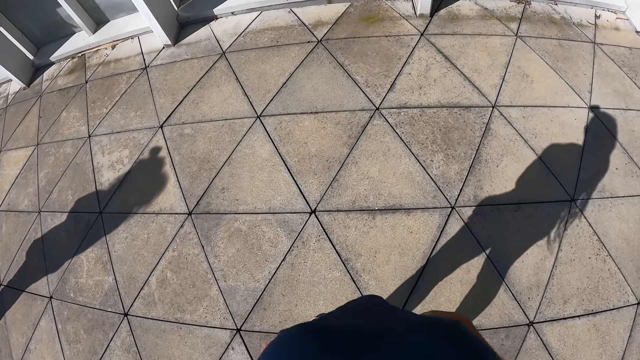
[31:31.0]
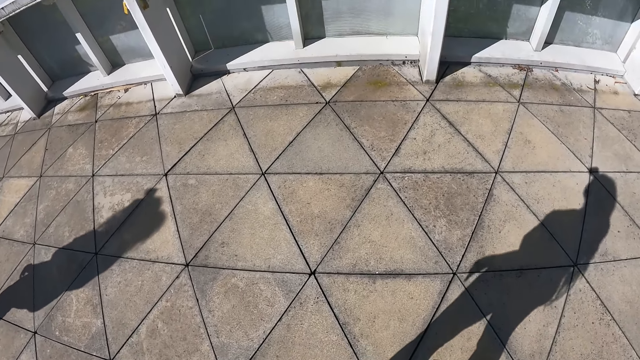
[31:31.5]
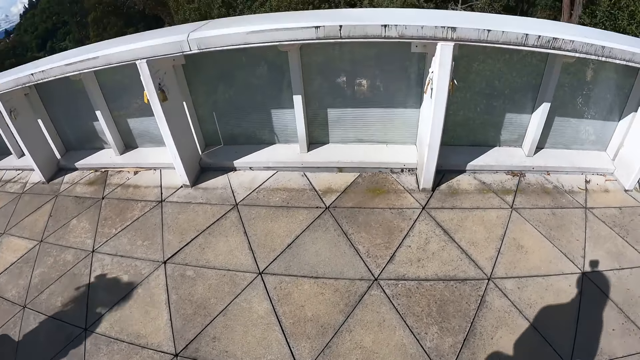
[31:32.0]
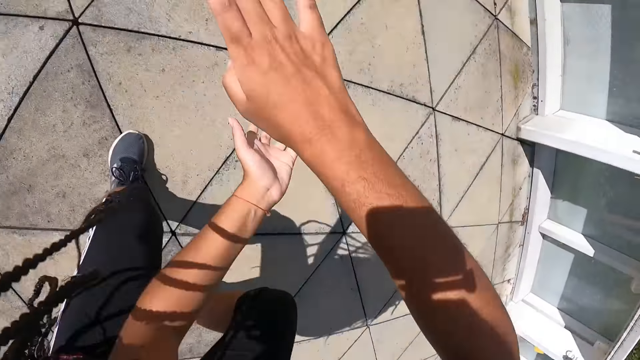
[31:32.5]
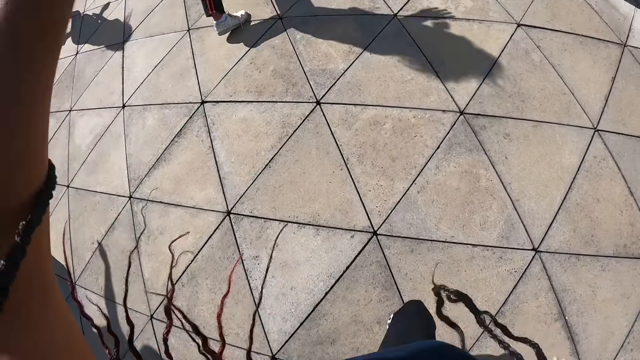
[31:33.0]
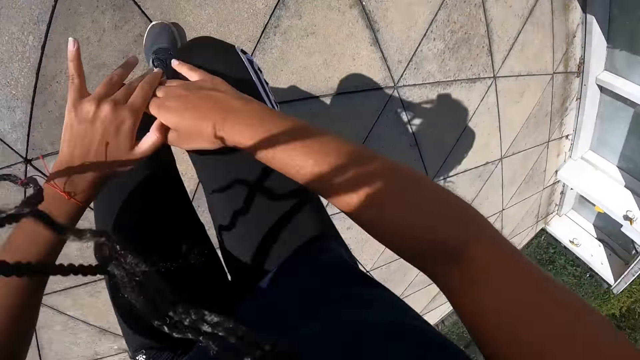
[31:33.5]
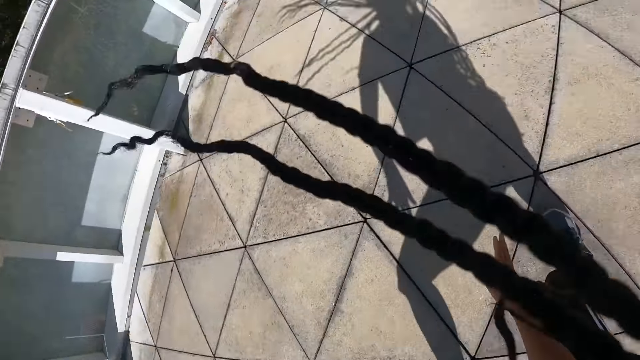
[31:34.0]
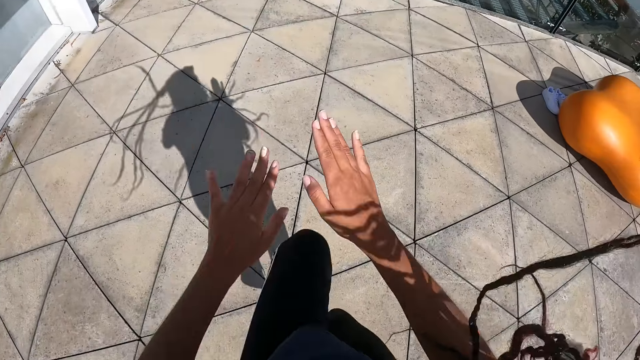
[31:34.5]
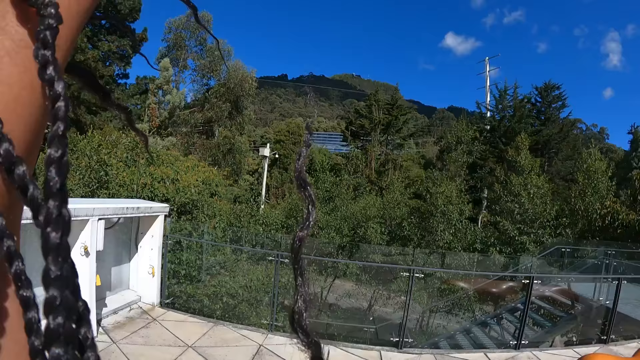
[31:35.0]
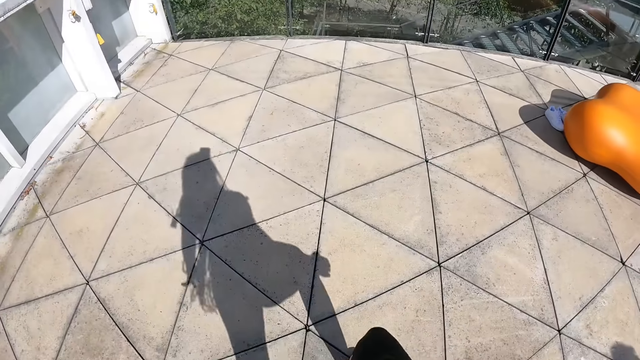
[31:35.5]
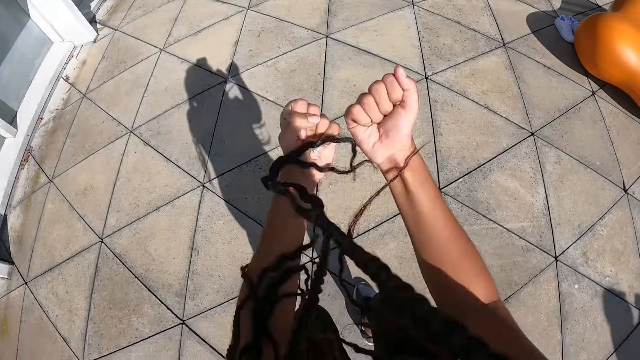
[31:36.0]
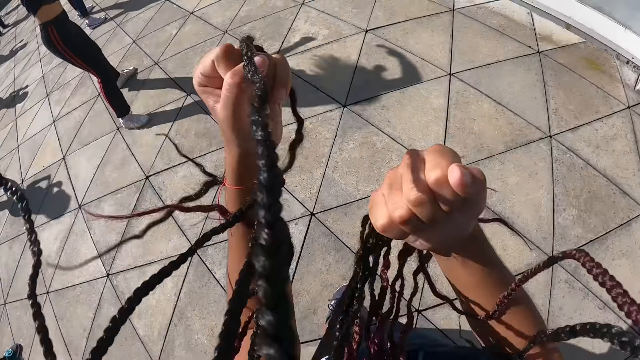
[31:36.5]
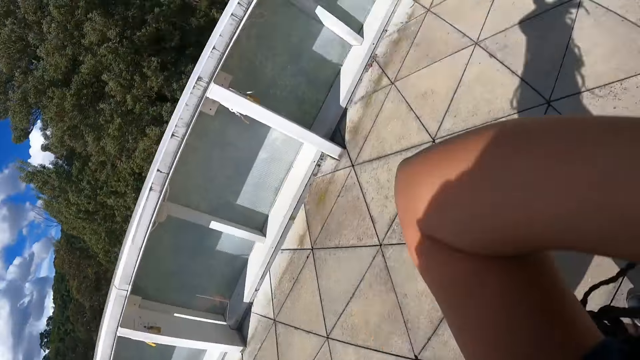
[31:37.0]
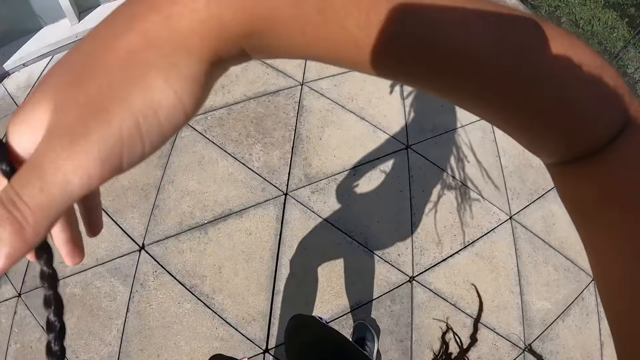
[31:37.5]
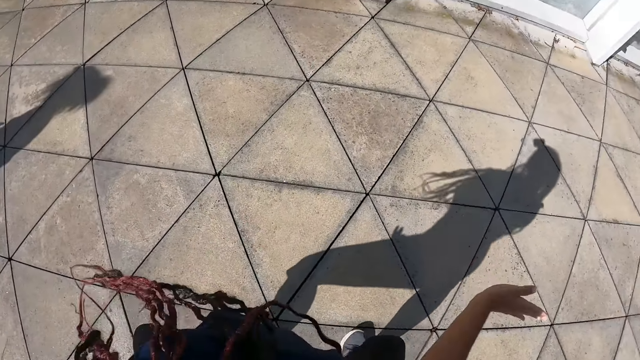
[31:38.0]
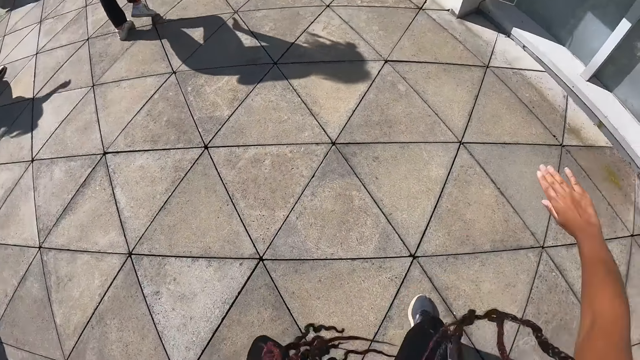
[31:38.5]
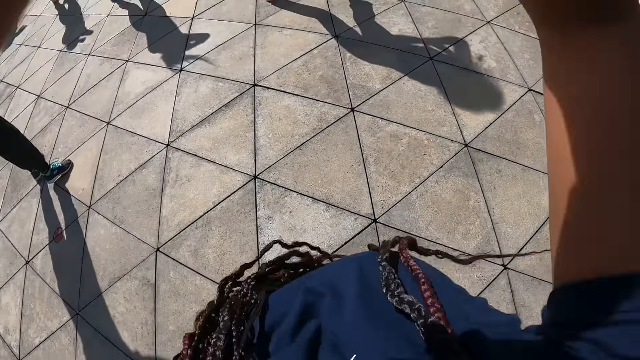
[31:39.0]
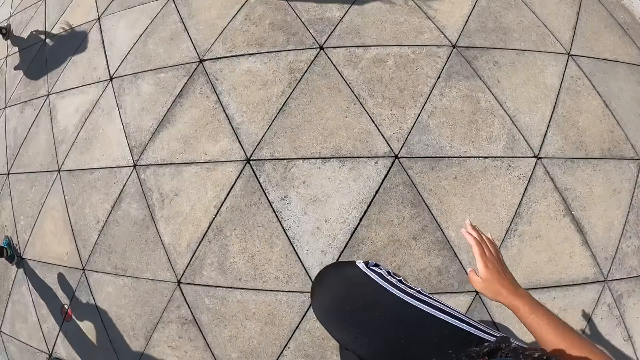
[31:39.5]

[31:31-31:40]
The camera wearer dances on the floor.

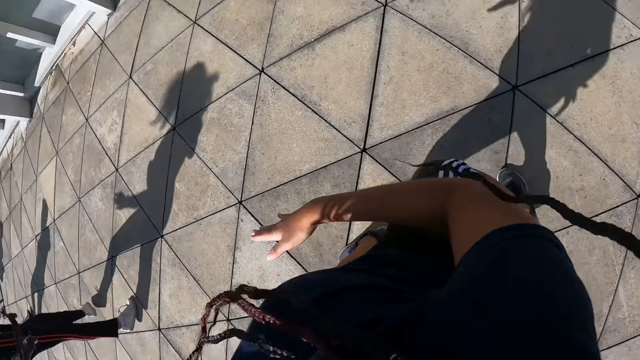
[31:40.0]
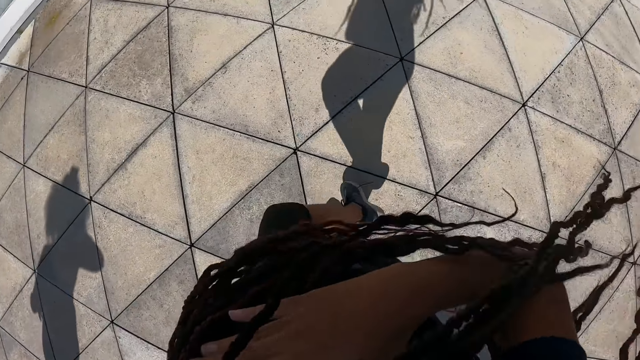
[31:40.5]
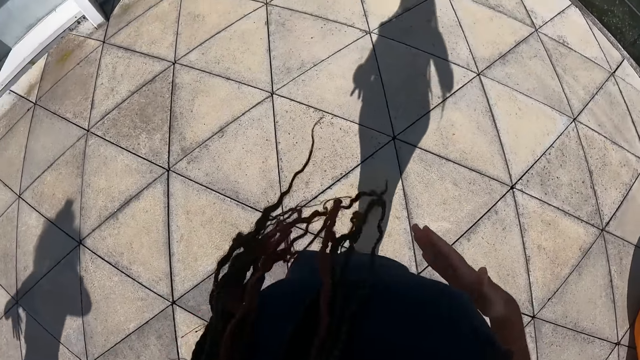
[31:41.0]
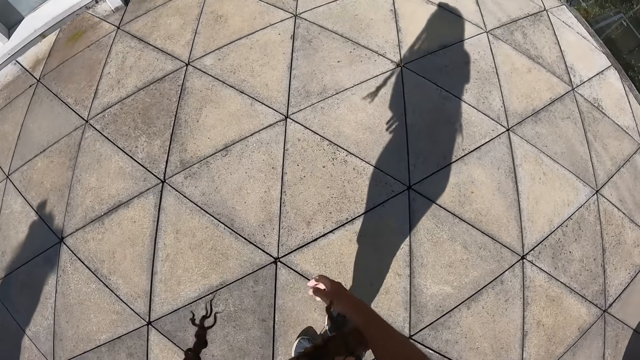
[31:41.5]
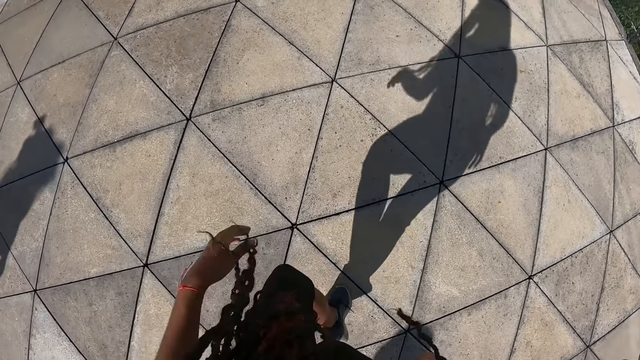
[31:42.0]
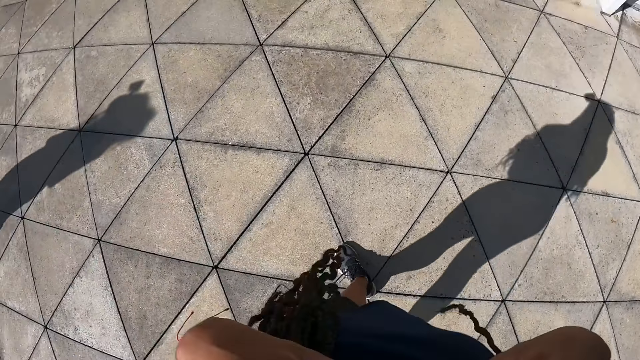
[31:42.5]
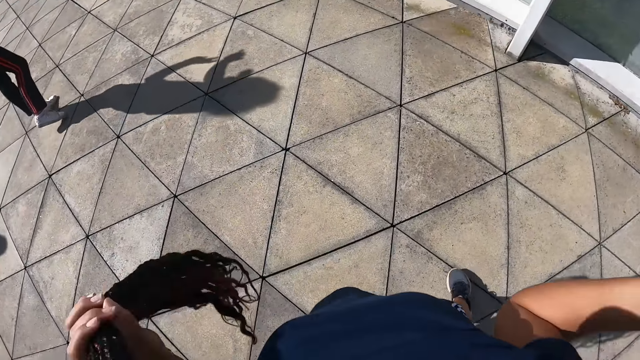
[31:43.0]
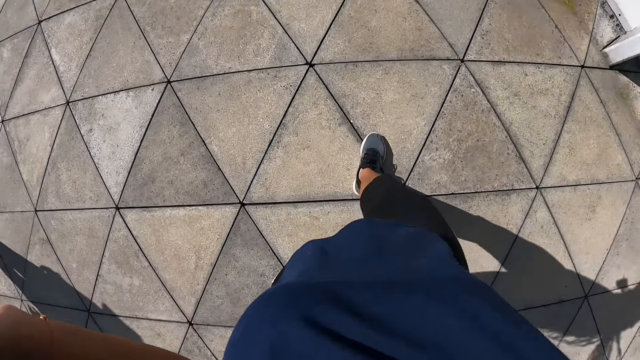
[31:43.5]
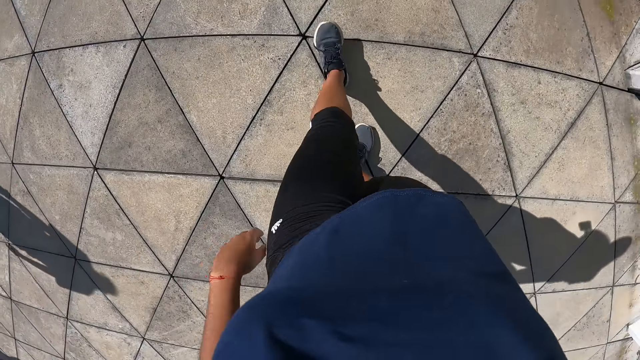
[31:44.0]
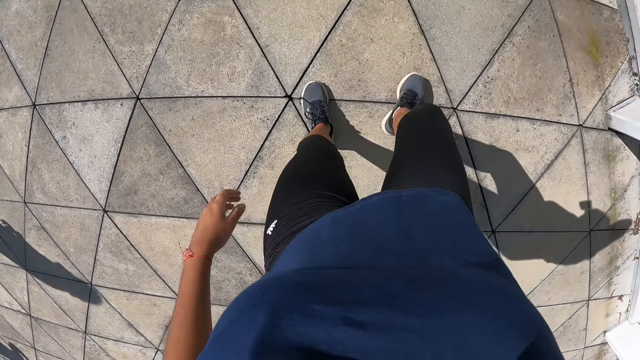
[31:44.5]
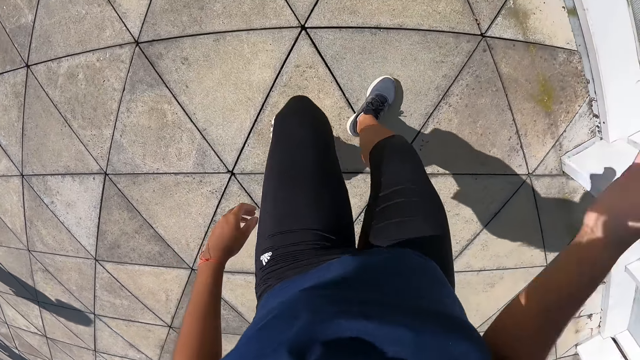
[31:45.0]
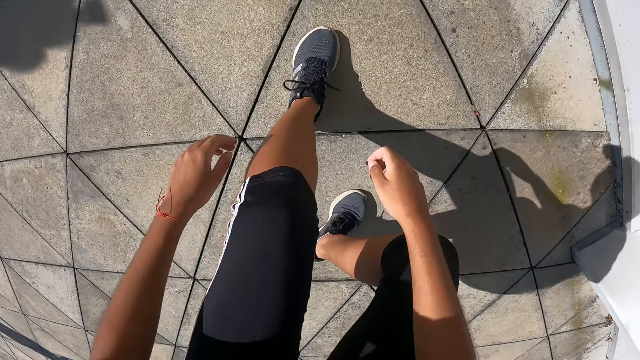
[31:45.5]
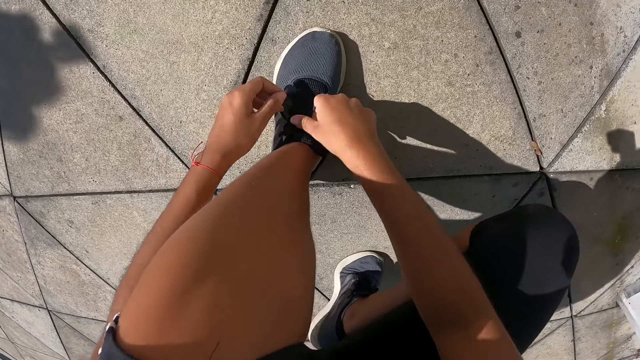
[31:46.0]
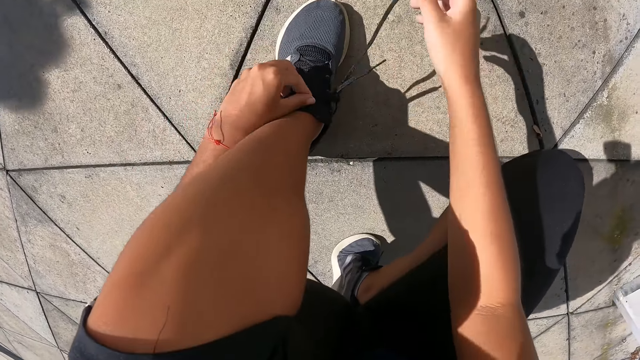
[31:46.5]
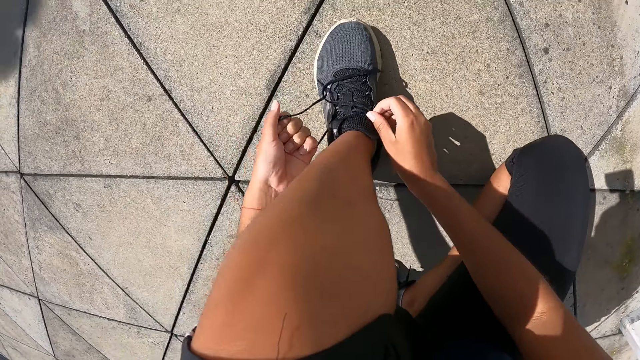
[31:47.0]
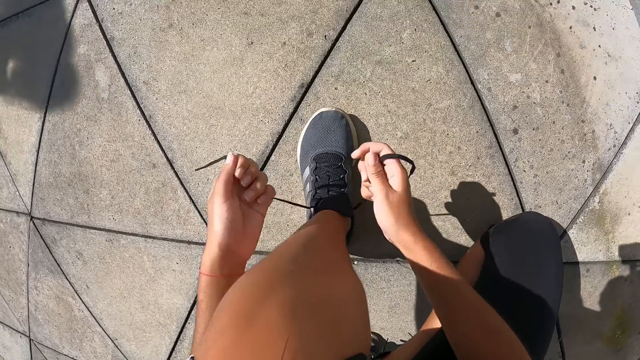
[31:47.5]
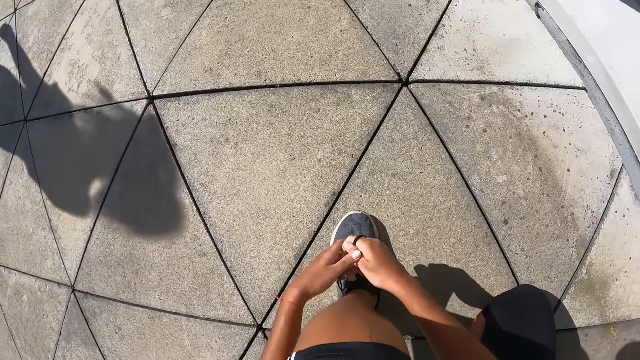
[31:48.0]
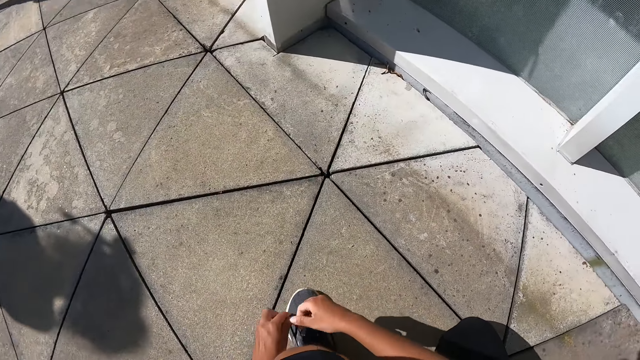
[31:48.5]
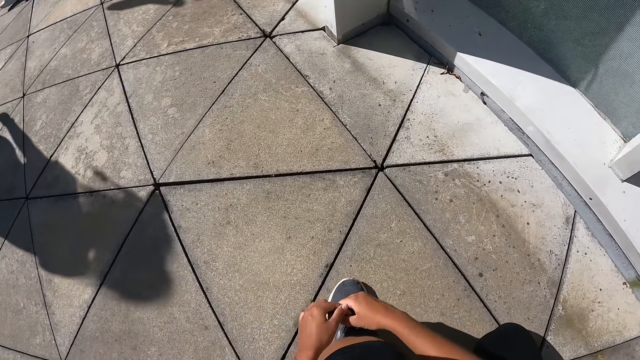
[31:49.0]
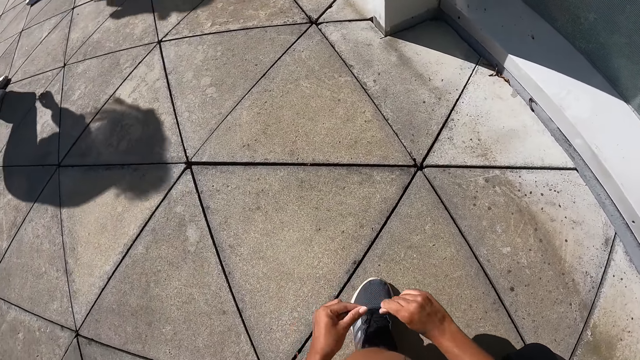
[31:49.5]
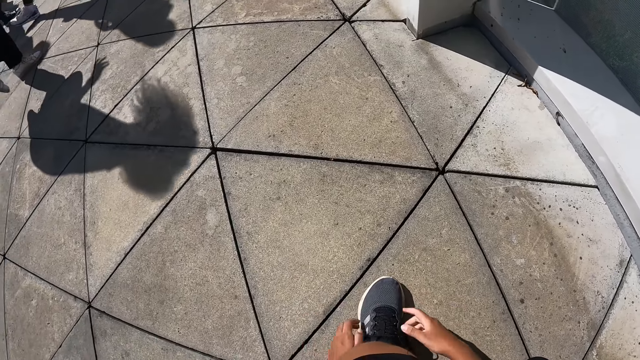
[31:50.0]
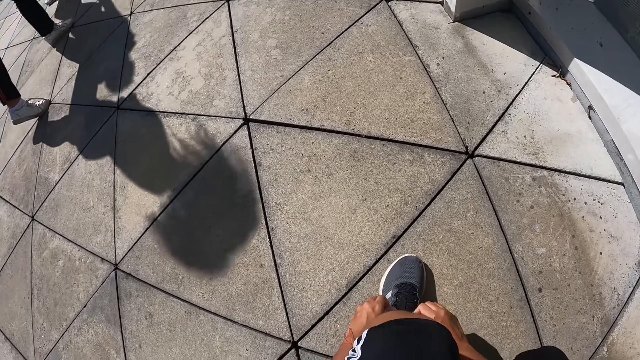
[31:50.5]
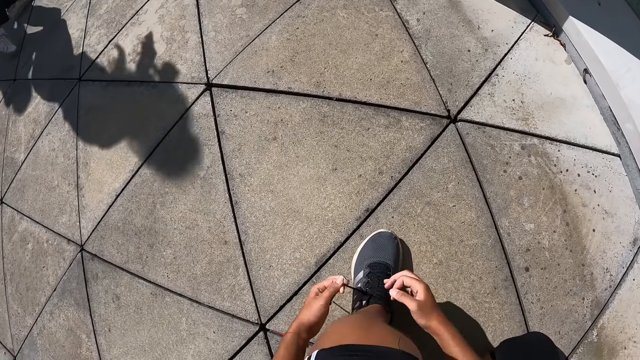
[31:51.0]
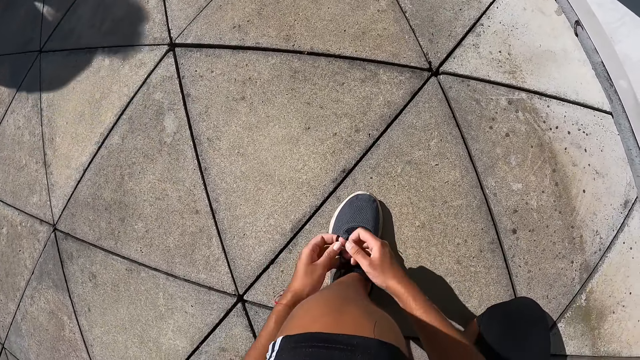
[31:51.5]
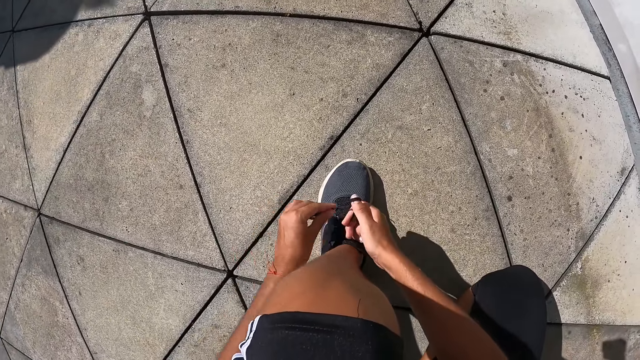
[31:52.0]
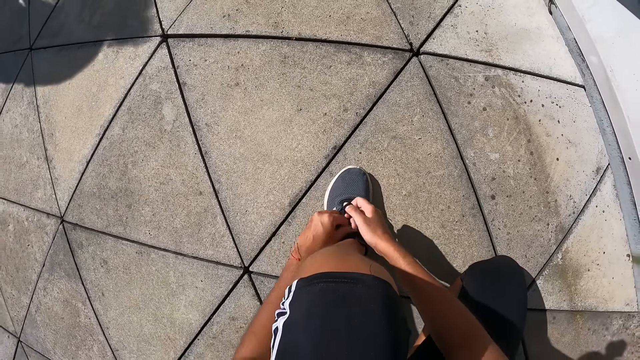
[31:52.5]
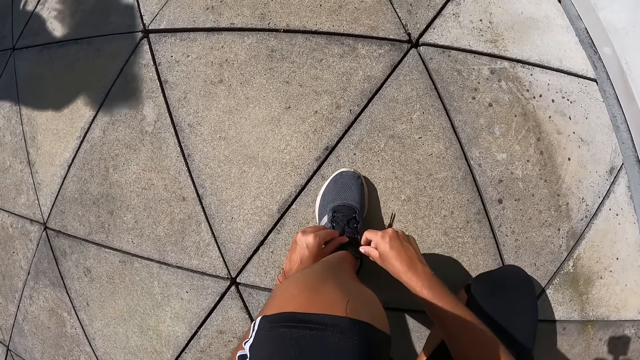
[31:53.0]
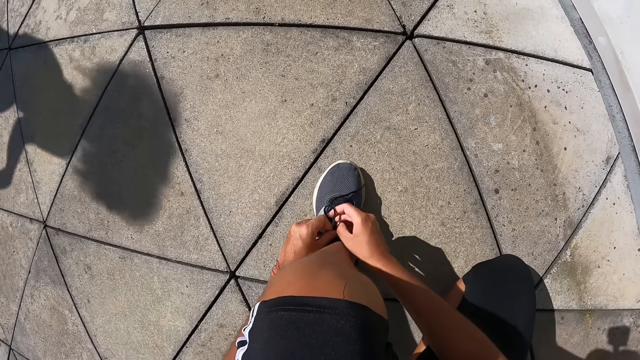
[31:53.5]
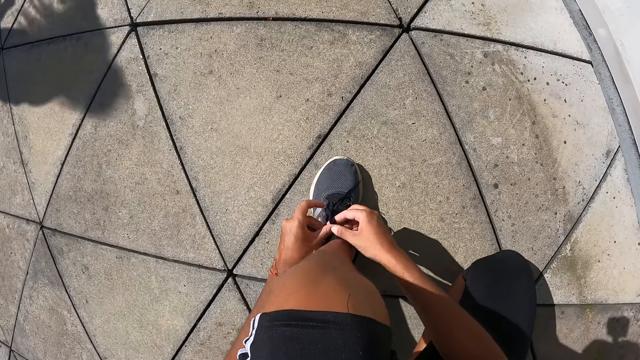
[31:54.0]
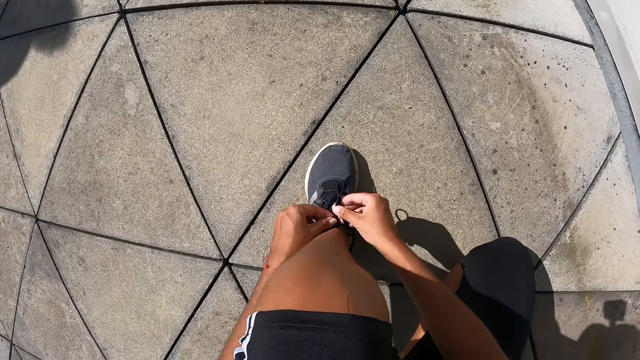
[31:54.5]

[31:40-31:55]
The camera wearer moves her hair with both hands. She walks around on the floor. She ties the lace of her left sneaker with her hands. She bends.
